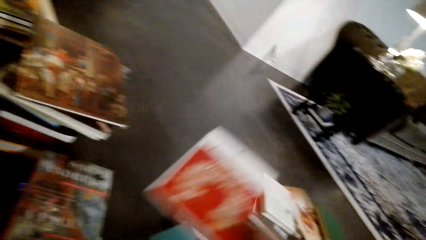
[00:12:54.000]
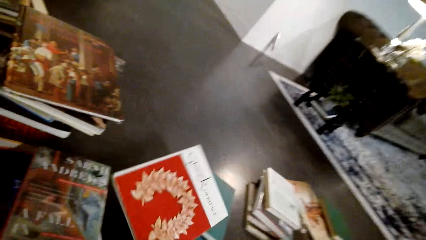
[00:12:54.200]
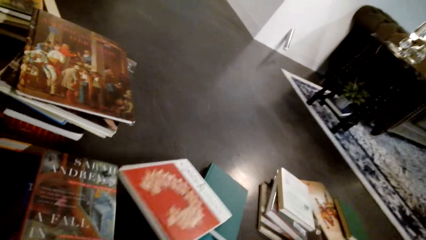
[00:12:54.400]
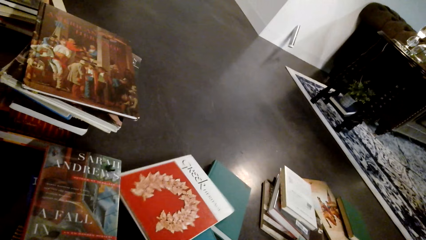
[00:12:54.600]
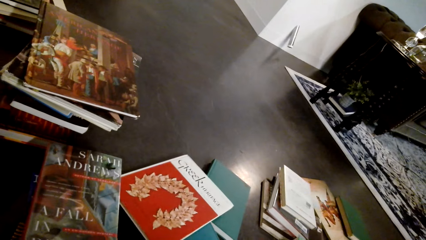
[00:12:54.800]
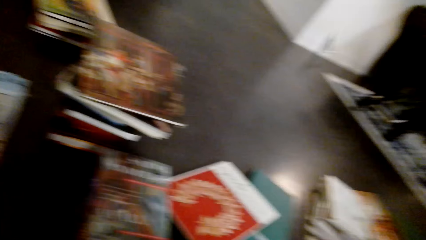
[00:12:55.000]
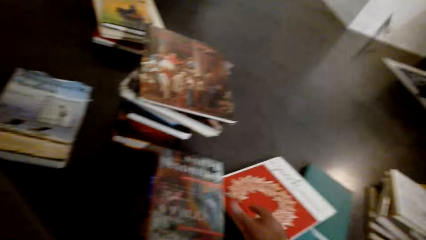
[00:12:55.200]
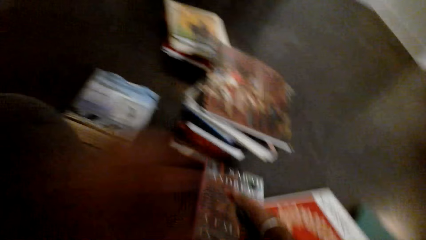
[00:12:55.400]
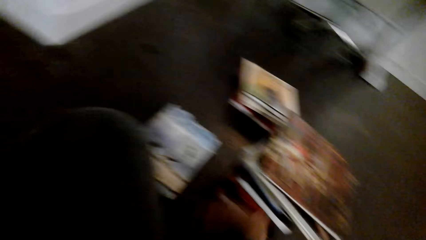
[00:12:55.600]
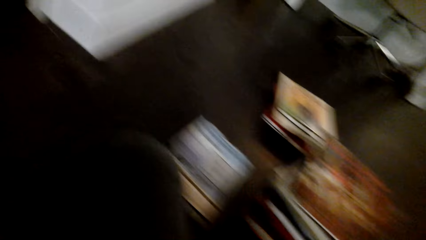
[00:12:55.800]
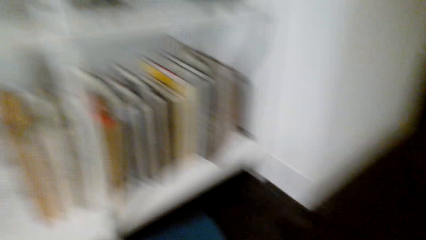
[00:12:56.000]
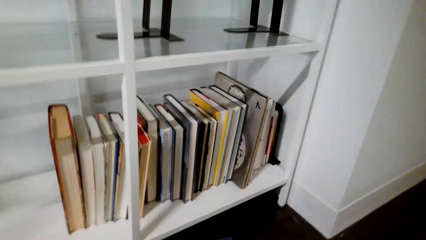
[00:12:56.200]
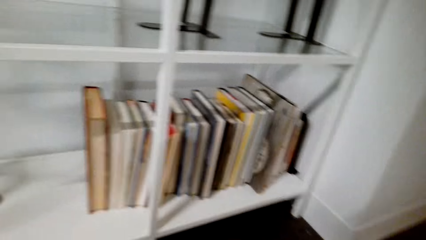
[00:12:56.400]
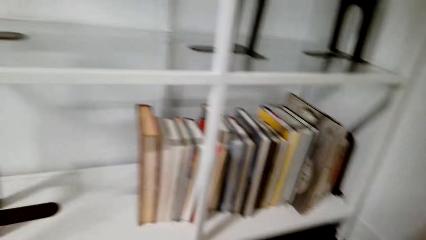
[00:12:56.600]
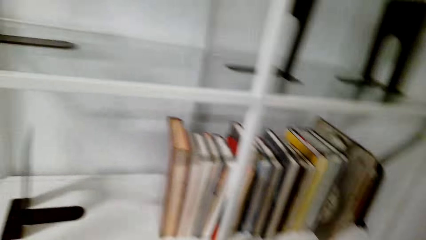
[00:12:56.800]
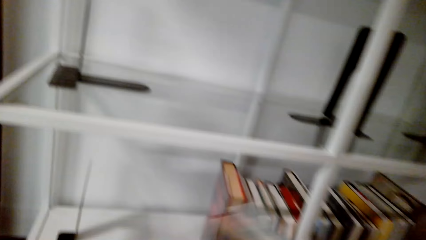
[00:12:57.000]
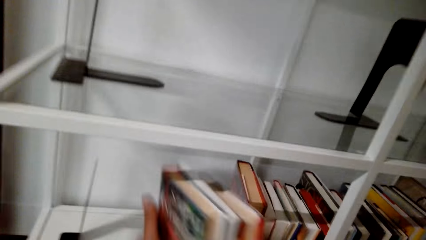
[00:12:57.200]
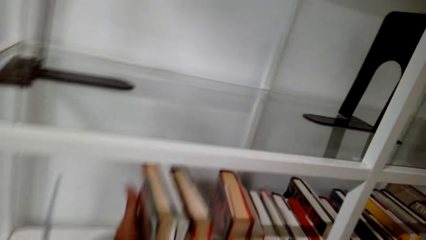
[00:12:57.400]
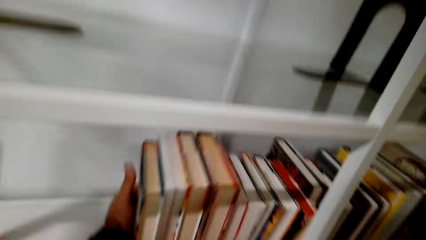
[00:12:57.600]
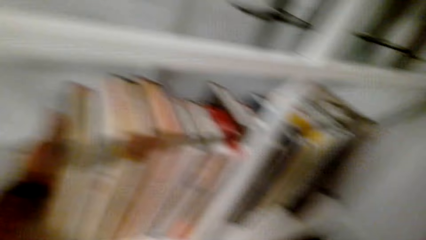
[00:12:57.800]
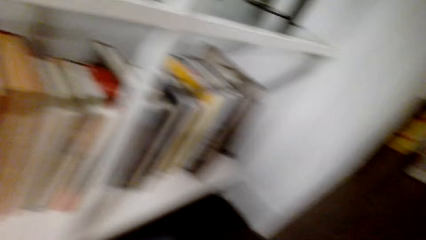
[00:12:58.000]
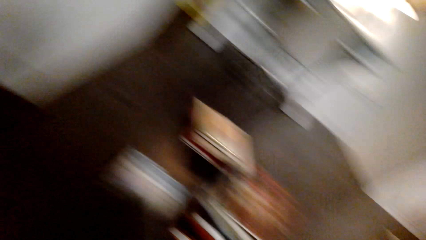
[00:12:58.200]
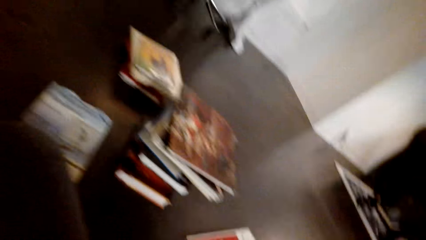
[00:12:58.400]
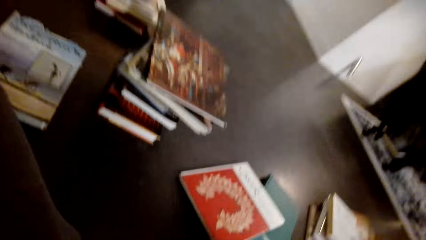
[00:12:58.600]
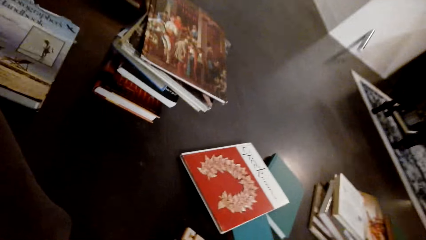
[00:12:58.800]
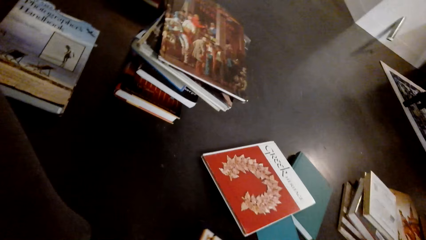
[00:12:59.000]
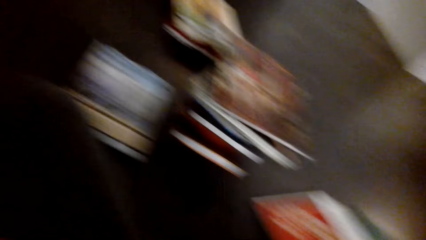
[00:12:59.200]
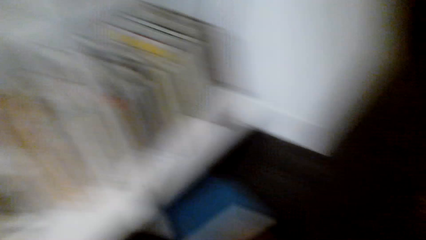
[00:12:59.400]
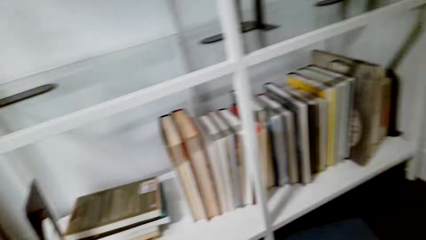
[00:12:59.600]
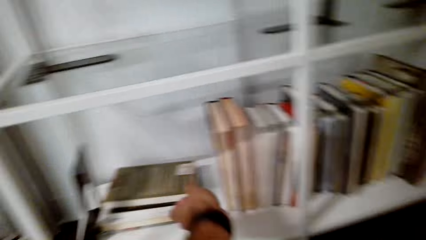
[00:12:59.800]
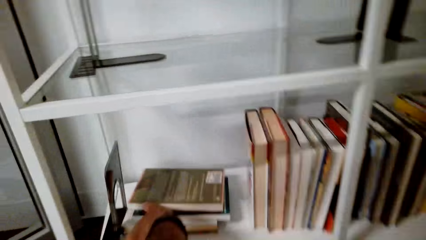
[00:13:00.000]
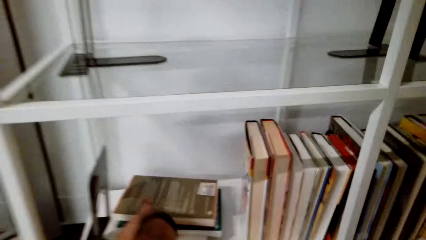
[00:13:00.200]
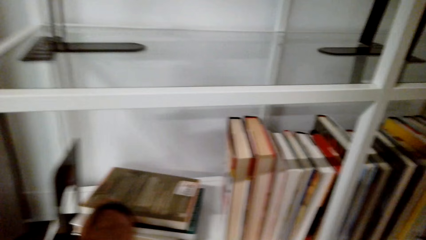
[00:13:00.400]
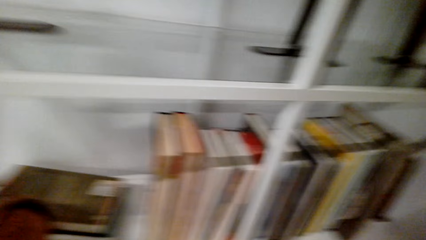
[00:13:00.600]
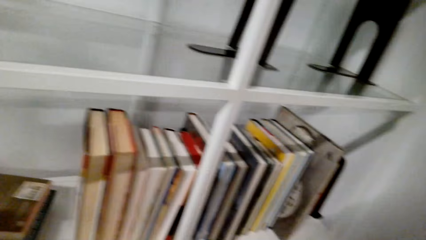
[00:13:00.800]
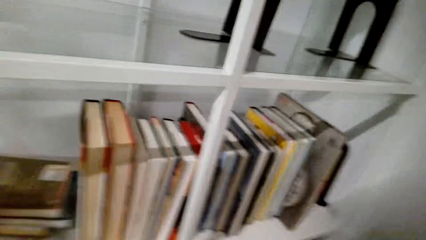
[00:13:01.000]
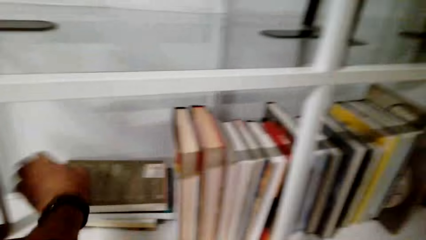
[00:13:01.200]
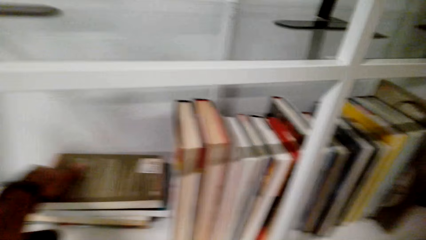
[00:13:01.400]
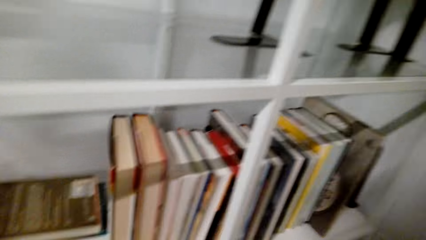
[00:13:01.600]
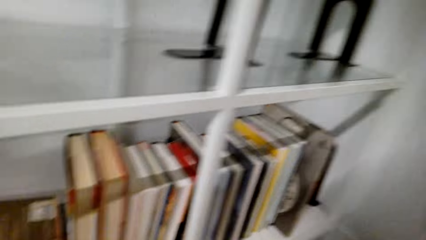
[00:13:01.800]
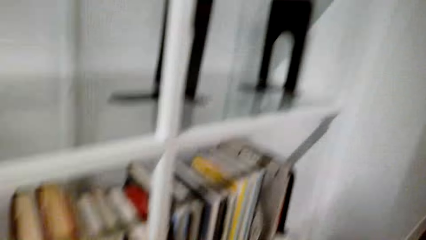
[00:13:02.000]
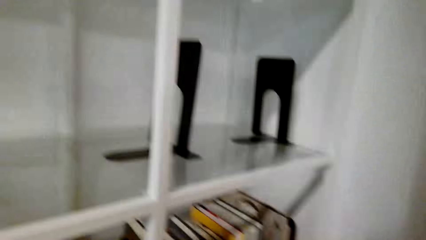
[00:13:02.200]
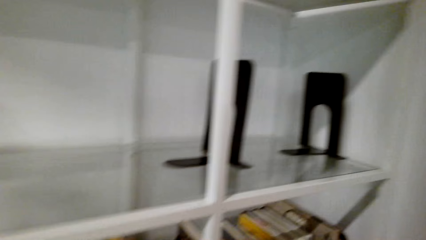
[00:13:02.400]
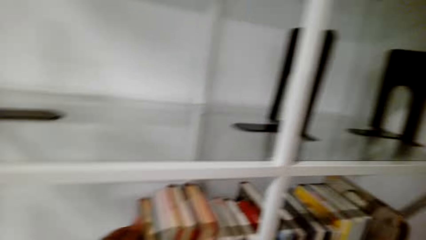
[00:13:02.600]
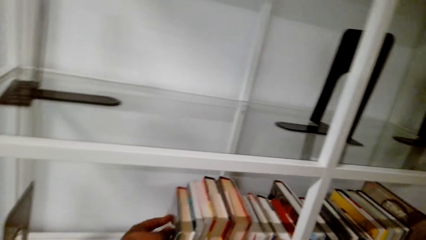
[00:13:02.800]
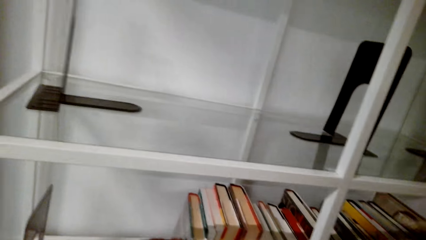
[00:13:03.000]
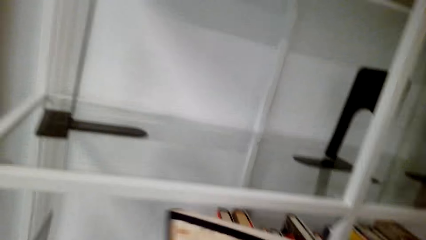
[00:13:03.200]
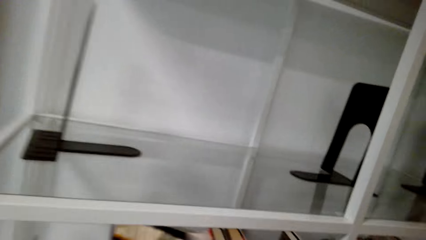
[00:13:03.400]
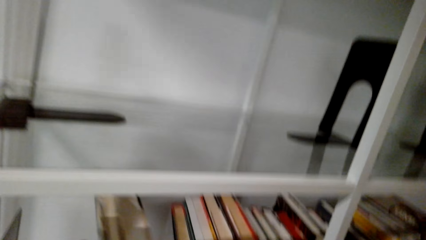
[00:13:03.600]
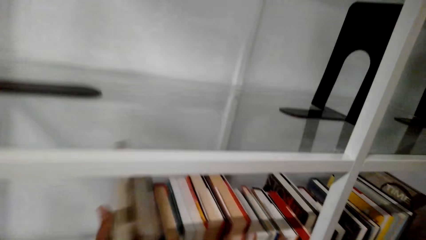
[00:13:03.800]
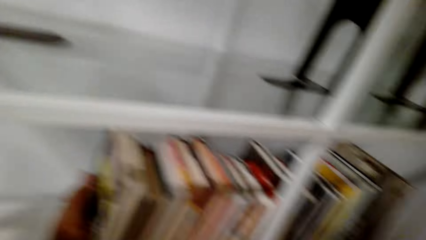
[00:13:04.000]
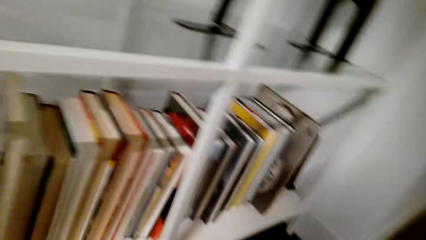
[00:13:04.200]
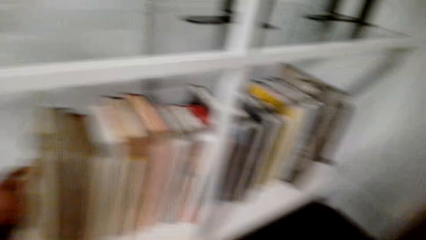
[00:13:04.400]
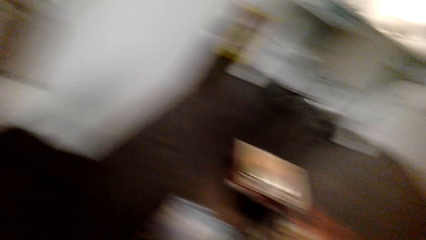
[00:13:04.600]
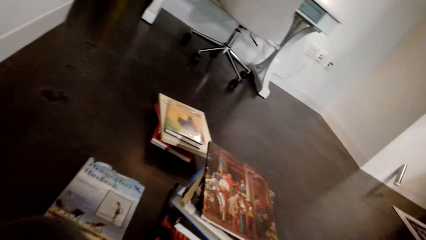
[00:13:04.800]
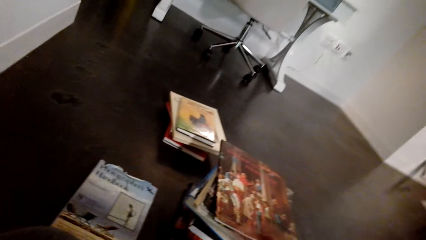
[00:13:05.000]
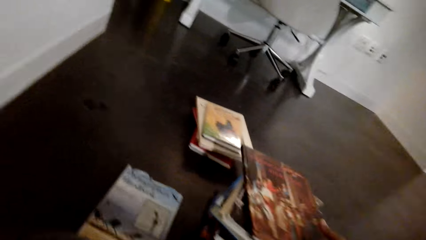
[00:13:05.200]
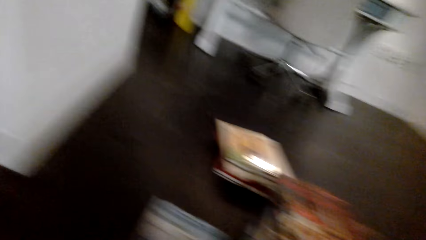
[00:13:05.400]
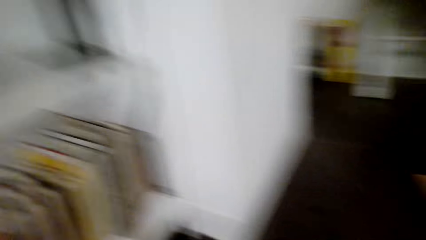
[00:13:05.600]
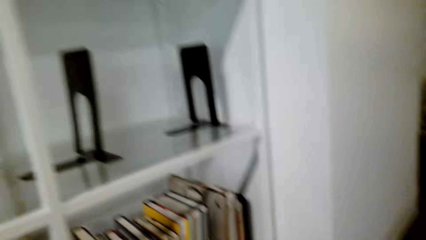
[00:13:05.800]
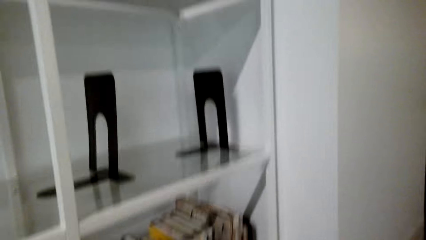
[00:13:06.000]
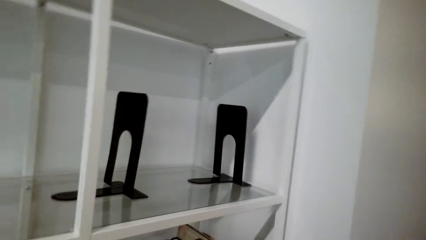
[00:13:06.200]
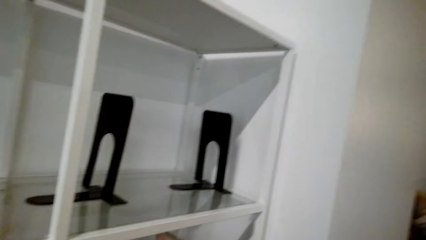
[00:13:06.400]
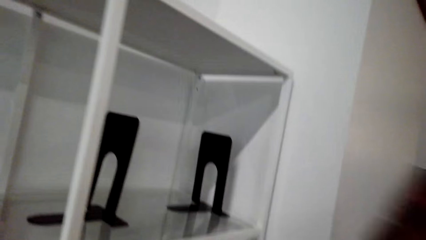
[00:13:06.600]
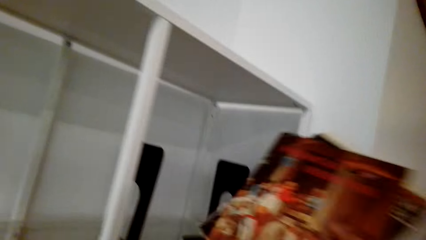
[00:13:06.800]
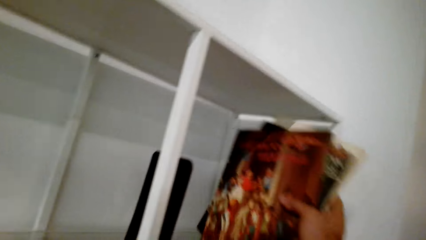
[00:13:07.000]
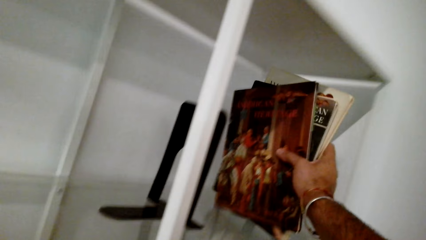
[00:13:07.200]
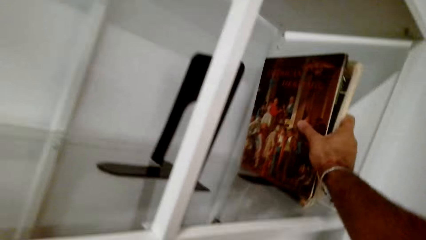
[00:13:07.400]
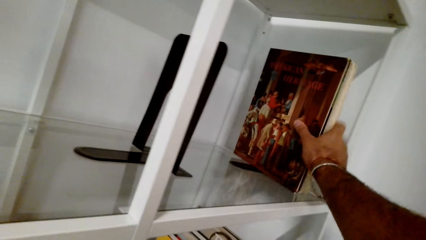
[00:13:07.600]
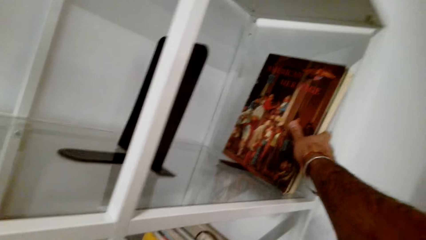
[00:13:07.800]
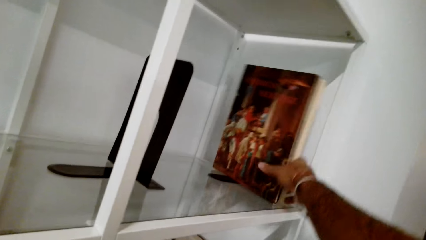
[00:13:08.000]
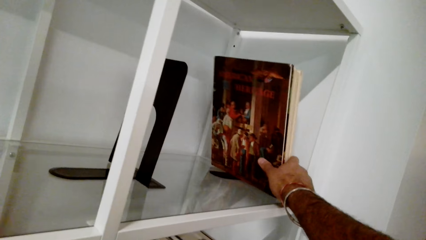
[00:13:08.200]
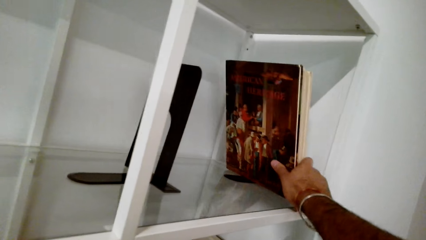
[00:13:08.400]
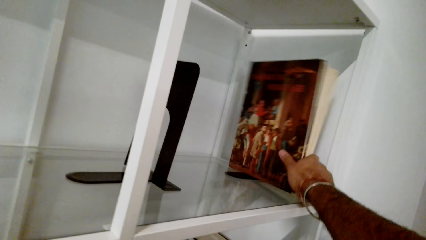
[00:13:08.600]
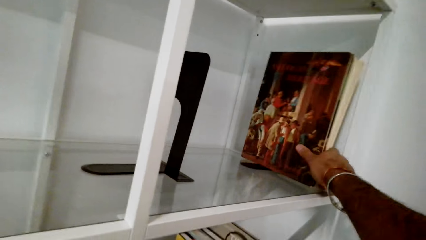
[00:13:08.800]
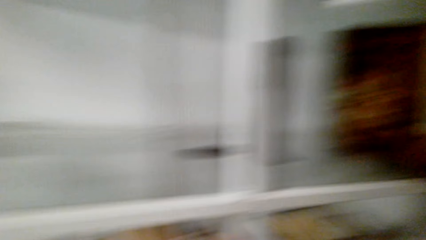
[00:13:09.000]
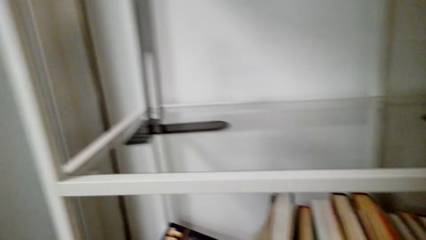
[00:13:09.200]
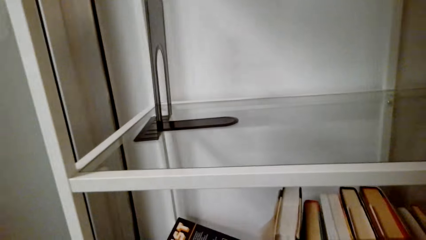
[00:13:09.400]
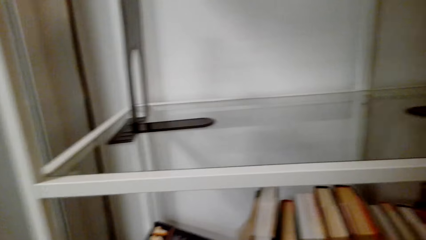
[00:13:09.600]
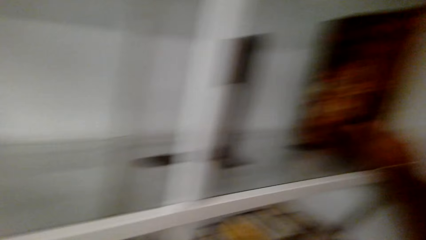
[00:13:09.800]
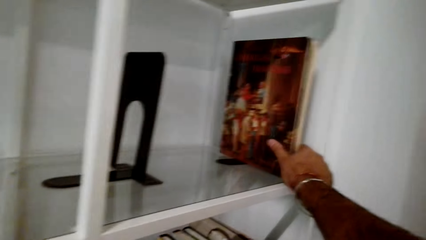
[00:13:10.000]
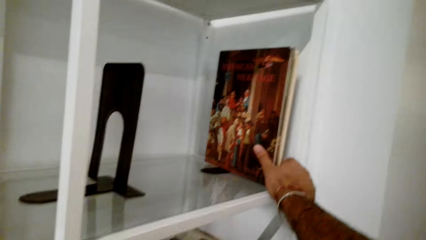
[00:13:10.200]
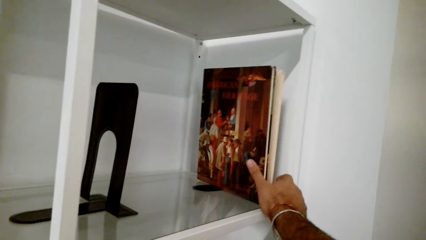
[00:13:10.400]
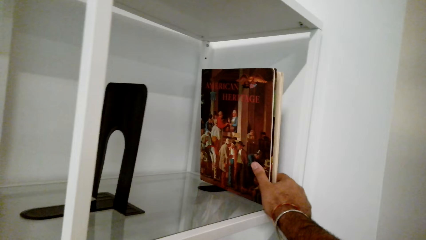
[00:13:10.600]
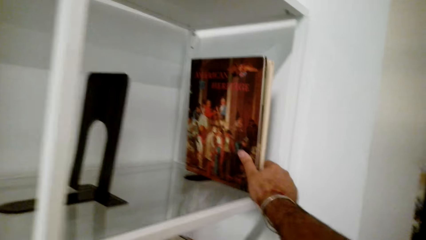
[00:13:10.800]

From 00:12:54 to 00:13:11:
The camera wearer arranges the books in the shelf. They pick the books from the table. They arrange the books in the shelf. They pick the books from the table. They arrange the books in the shelf.
